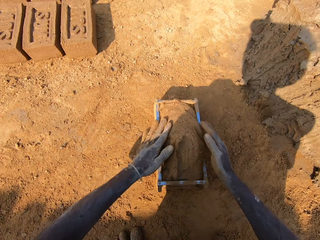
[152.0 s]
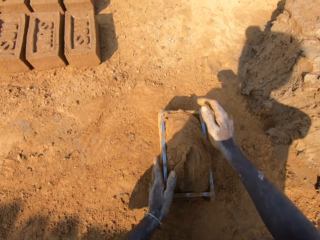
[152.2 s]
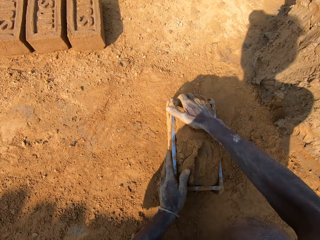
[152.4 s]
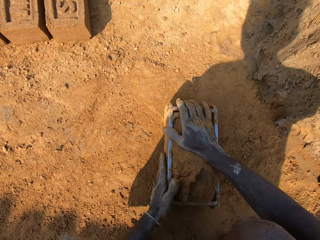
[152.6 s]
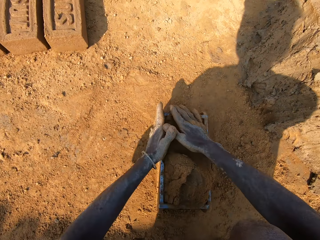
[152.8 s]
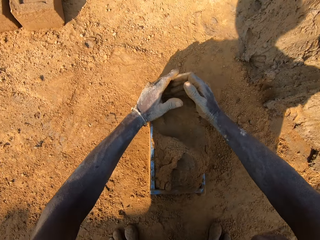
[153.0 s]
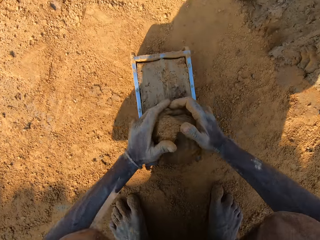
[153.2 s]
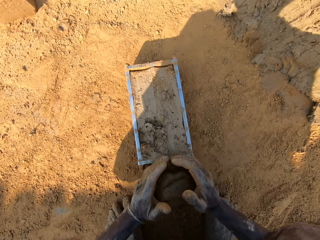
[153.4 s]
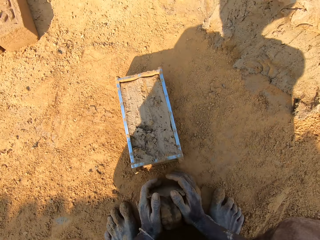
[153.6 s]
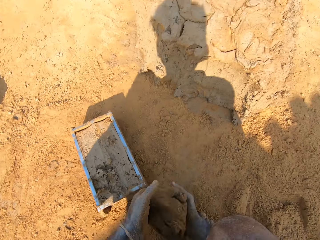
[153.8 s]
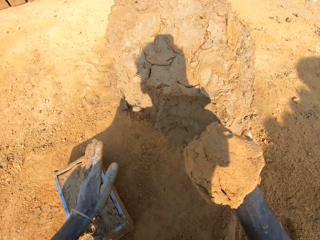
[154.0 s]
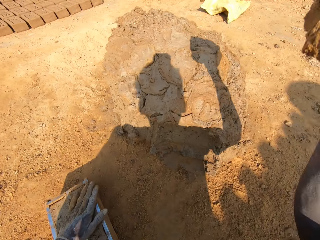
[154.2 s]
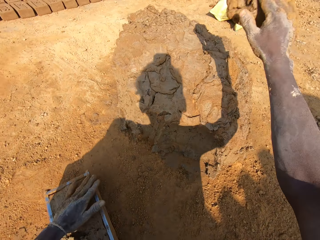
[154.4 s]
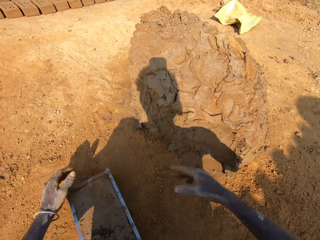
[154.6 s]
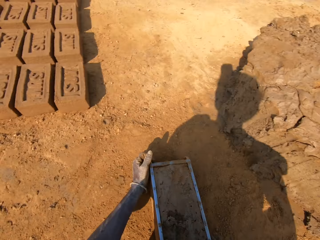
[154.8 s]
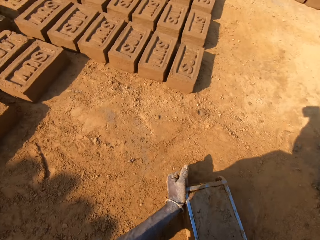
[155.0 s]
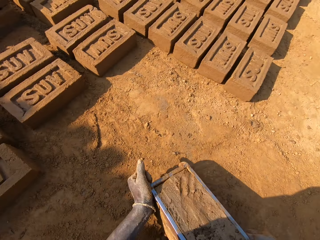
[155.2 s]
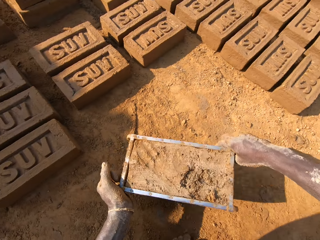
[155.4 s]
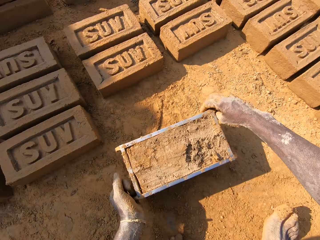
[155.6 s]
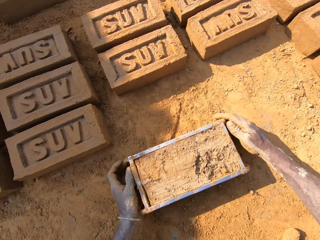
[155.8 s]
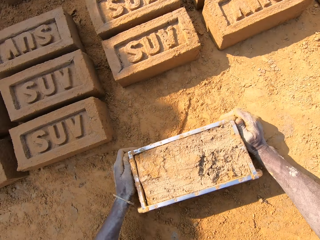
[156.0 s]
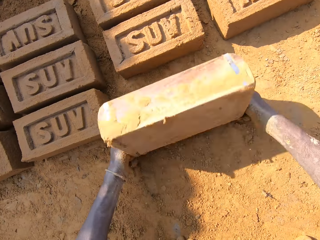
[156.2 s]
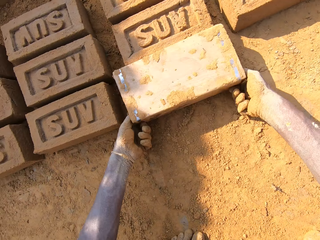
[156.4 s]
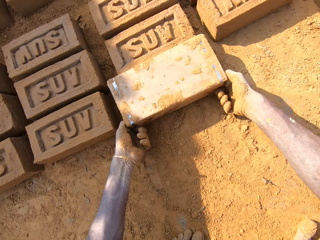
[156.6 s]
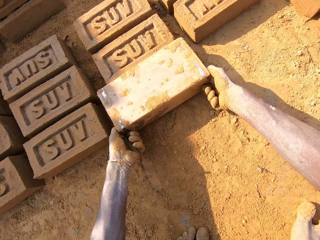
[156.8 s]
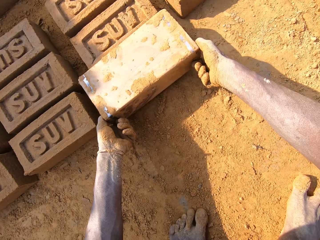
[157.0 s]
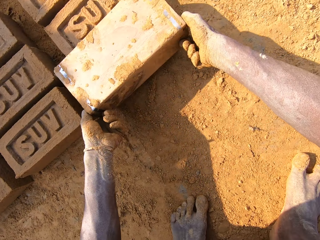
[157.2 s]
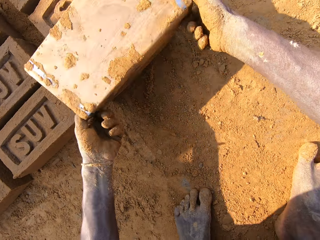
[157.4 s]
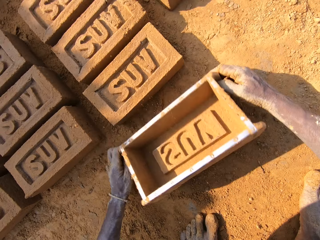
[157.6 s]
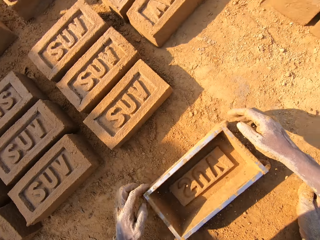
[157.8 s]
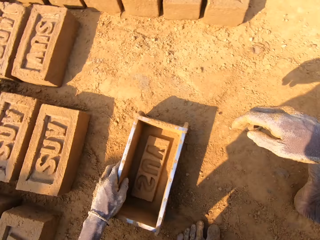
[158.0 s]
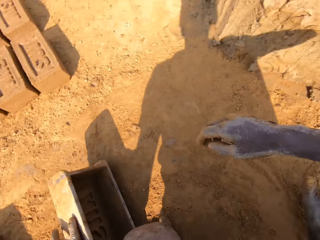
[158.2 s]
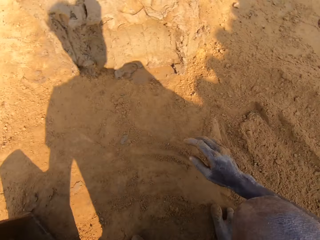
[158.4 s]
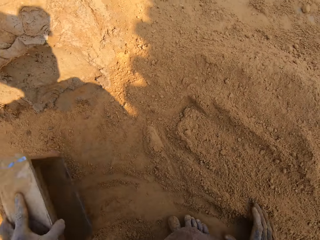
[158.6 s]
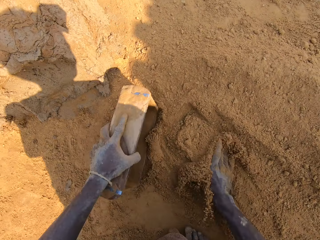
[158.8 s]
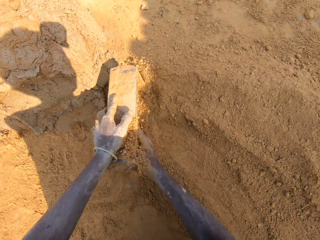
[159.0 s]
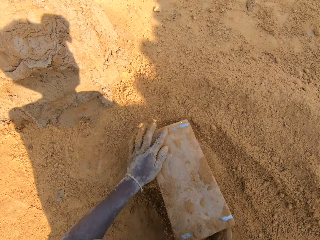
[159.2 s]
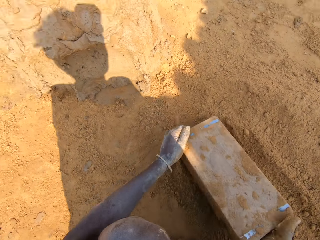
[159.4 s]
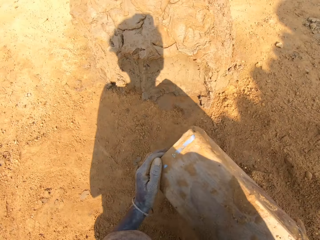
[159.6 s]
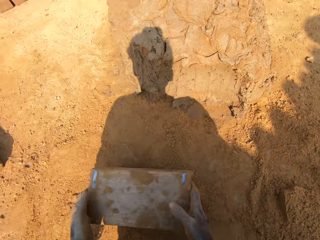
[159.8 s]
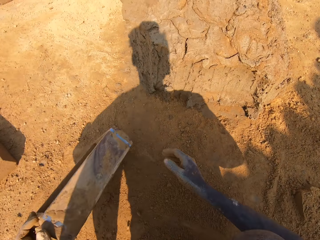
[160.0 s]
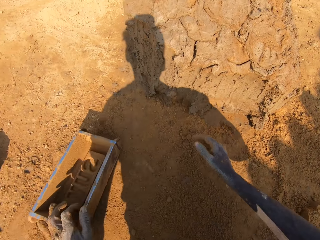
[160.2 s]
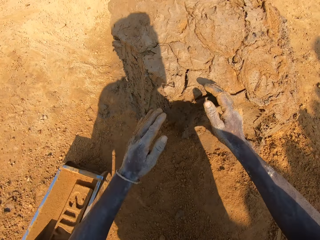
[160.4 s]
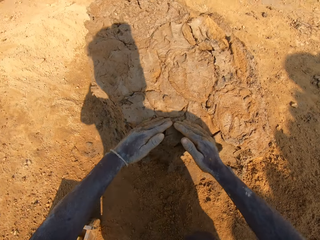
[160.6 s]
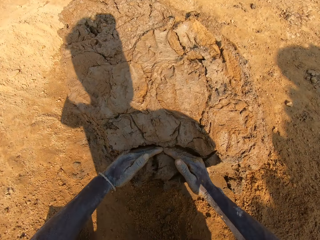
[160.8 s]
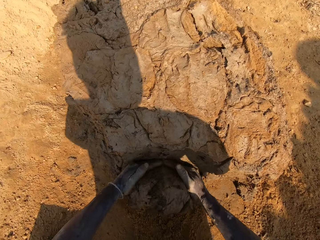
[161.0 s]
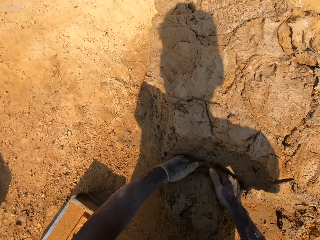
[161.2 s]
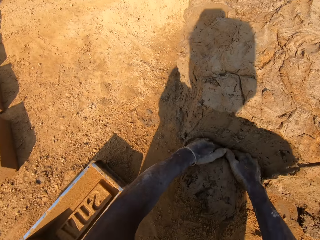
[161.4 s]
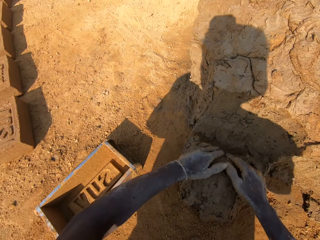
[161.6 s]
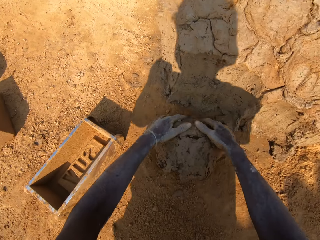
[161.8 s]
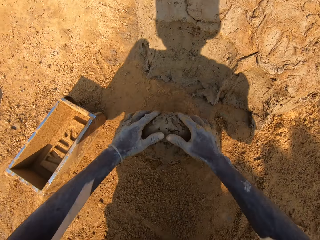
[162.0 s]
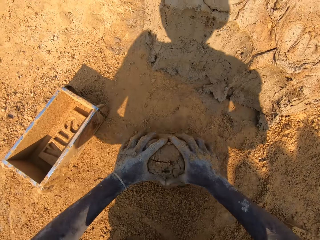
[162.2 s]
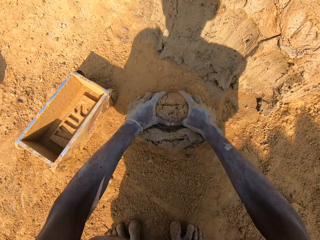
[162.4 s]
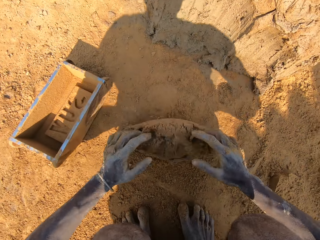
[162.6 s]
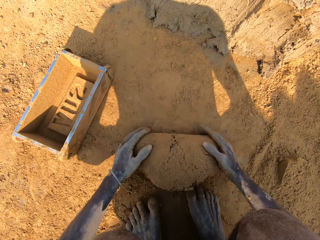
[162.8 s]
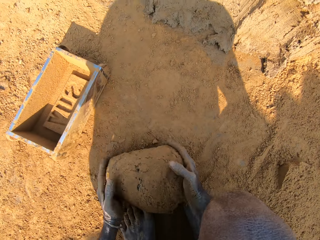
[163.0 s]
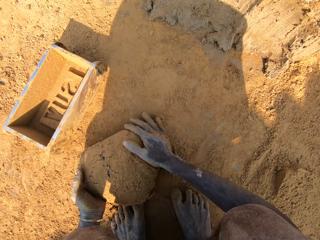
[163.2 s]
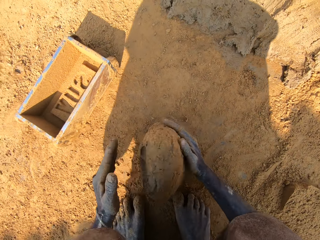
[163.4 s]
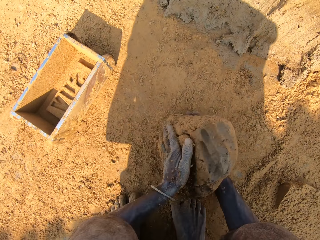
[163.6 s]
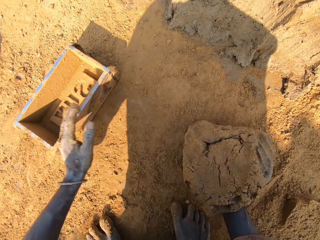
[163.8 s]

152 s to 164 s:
The camera wearer puts clay in a brick mold or molding box. They cut clay. They take extra clay from the molding box. They throw the extra clay on the clay heap. They carry the molding box. They pick up the brick mold on the ground. They put a brick on the ground. They pour out clay from the molding box. They hold the molding box. They put sand in the brick mold. They pour the sand from the molding box on the ground. They pick a chunk of clay. They cut the clay. They mold the clay on the ground.

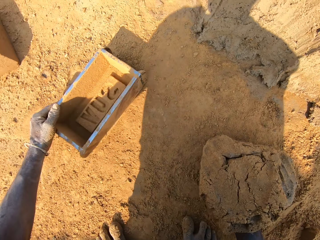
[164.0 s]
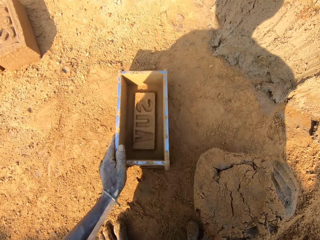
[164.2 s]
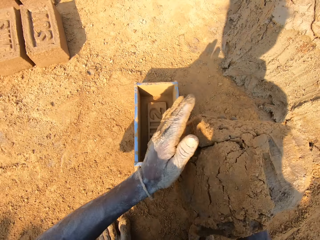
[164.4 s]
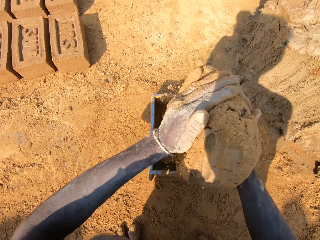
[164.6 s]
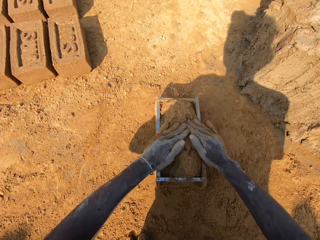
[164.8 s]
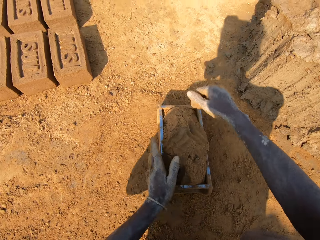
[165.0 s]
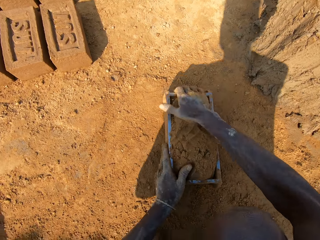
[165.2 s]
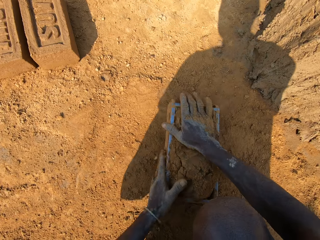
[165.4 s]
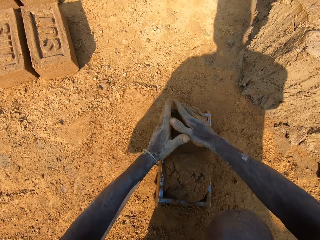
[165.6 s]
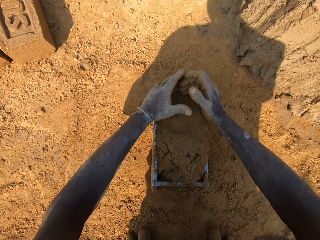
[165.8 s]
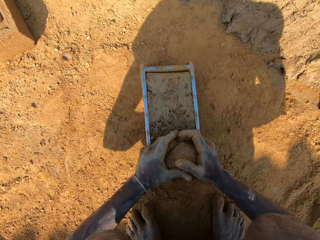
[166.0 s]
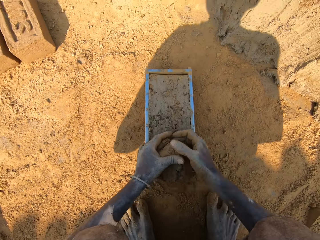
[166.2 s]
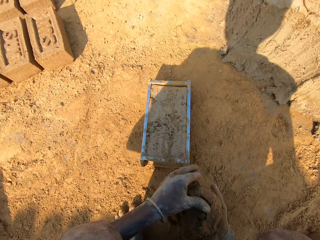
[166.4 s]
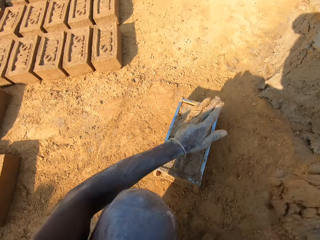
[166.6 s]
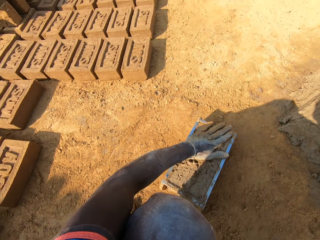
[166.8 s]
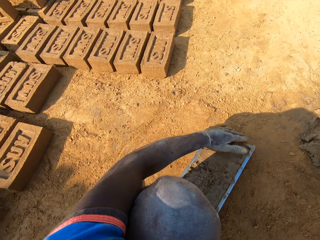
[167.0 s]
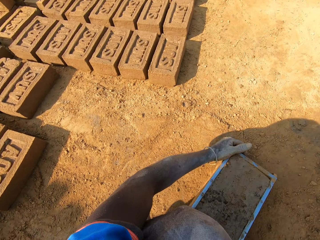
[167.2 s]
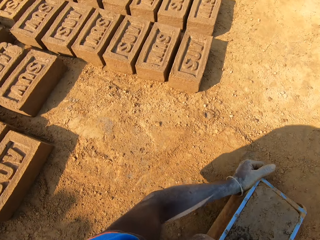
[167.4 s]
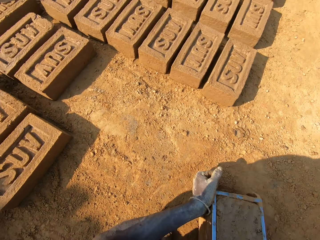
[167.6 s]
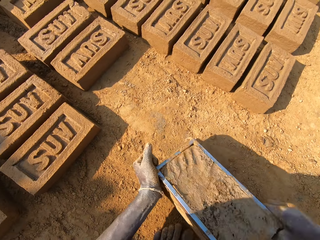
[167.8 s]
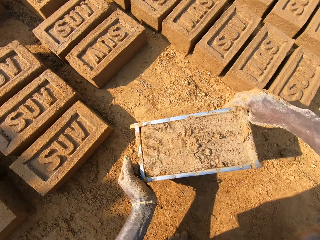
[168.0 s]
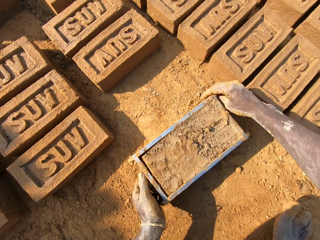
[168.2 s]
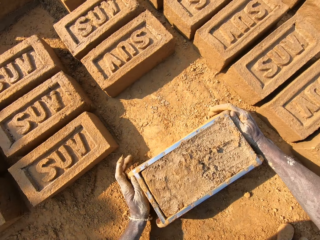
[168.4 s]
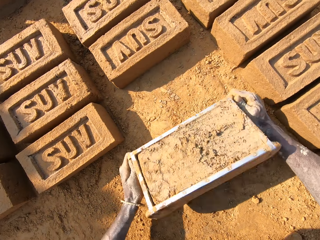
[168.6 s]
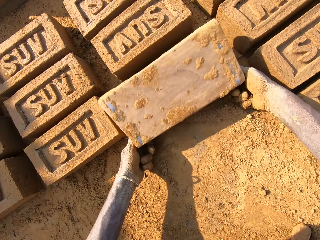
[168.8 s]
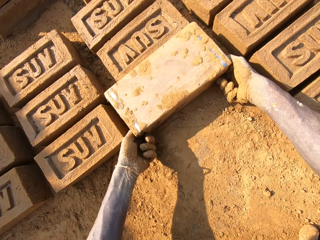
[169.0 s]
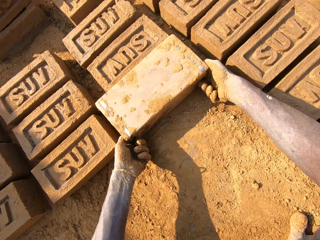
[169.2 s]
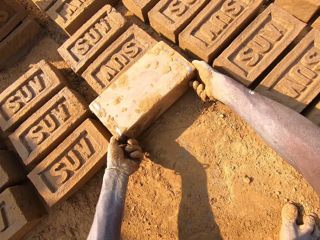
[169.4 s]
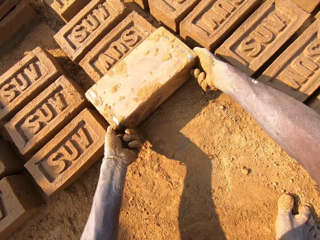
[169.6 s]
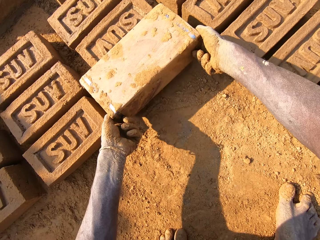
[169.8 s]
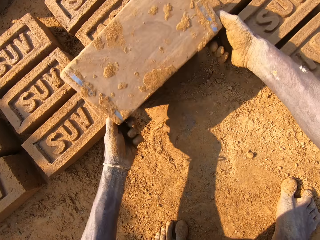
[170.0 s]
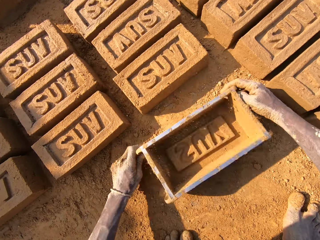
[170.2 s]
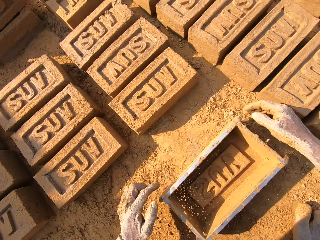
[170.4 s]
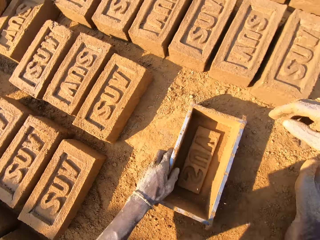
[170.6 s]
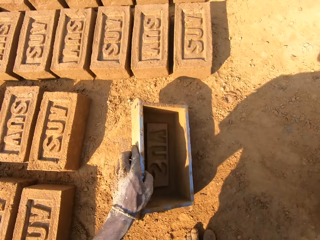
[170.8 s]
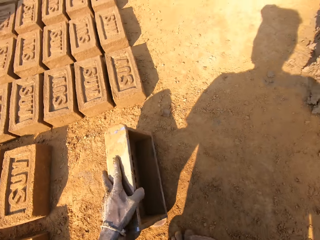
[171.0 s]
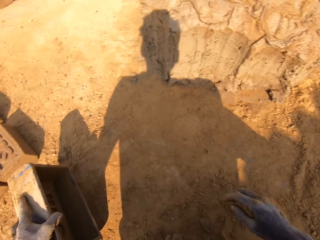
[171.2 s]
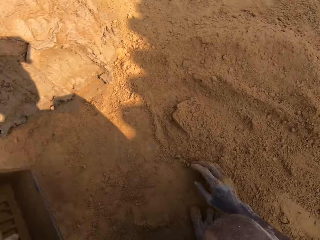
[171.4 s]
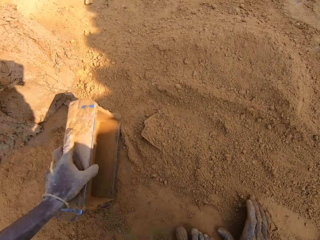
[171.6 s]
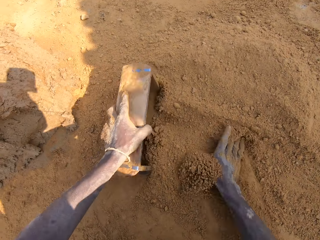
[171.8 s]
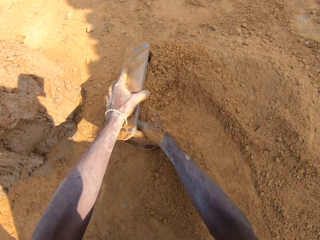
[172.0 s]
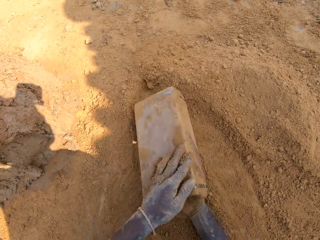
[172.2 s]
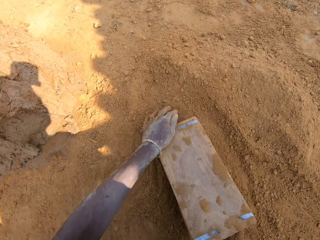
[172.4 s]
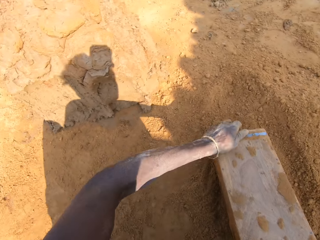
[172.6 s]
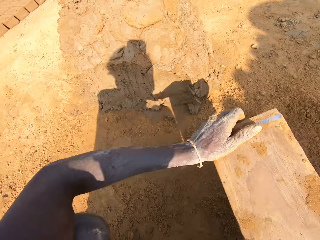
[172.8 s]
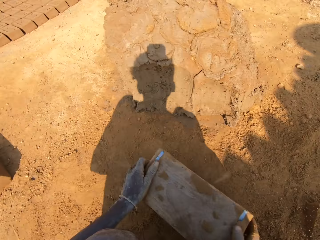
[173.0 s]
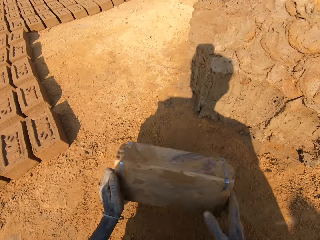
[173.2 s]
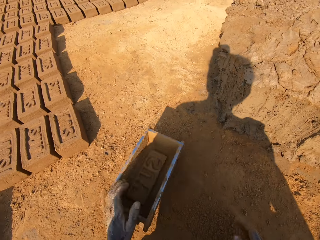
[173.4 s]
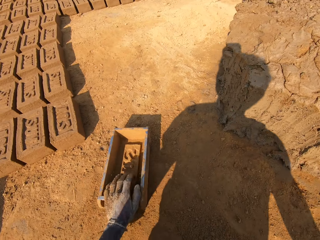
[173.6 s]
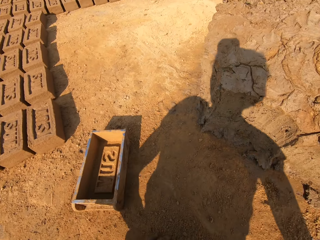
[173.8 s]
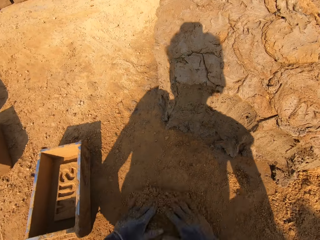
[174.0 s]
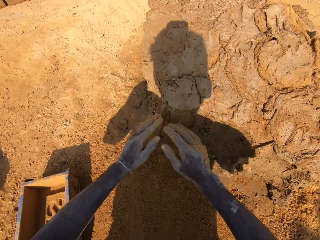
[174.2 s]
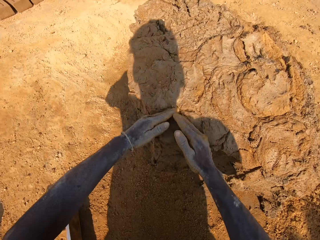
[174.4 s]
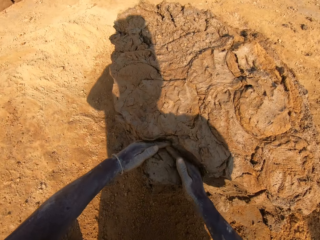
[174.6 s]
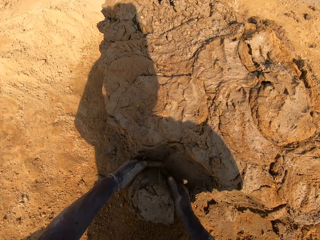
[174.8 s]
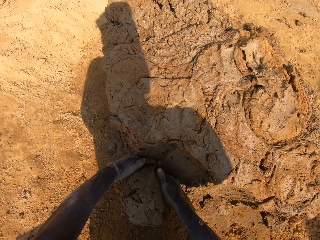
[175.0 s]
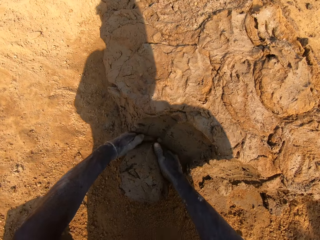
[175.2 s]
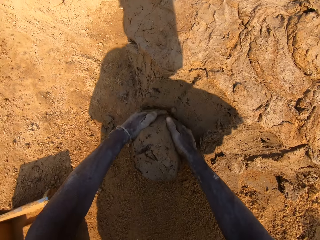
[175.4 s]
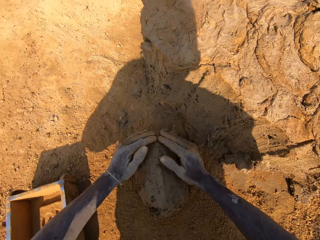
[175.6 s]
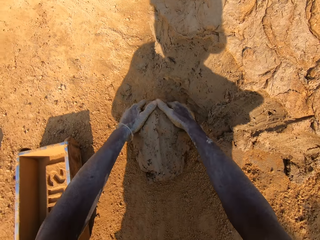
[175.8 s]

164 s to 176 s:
The camera wearer moves a molding box or brick mold near. They put clay in the brick mold. They take extra clay from the molding box. They cut the clay. They throw the extra clay on a clay heap. They carry the molding box. They pick up the brick mold on the ground. They pour out clay from the molding box. They put a brick on the ground. They hold the molding box. They put sand in the brick mold. They pour the sand from the molding box on the ground. They put the brick mold on the ground. They pick a chunk of clay. They cut the clay.
